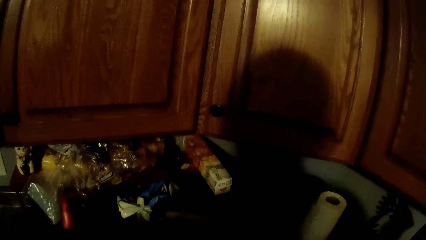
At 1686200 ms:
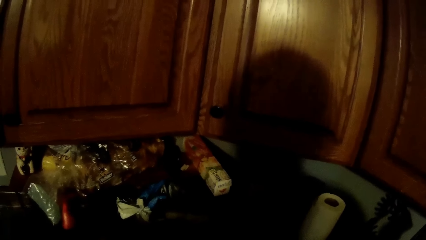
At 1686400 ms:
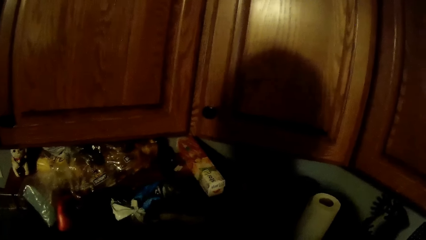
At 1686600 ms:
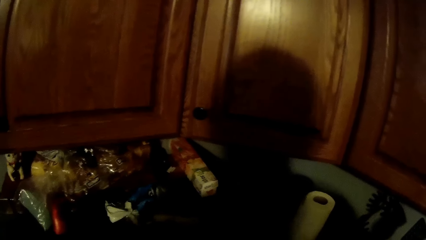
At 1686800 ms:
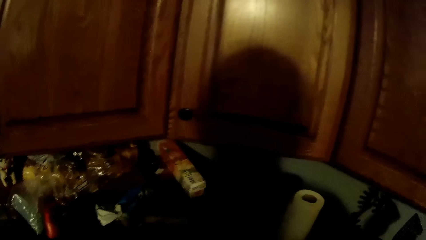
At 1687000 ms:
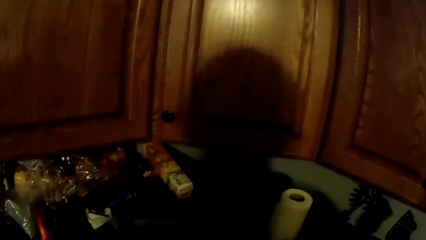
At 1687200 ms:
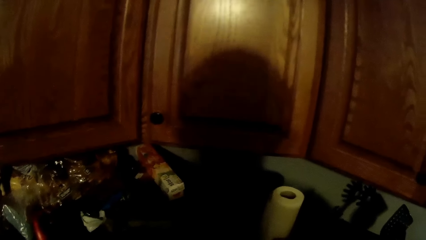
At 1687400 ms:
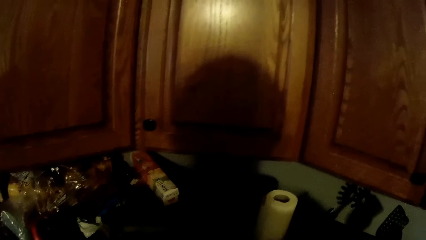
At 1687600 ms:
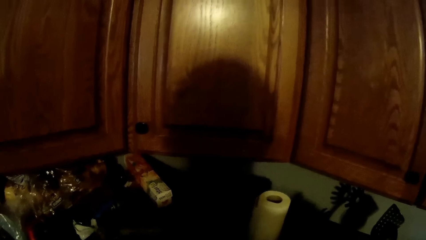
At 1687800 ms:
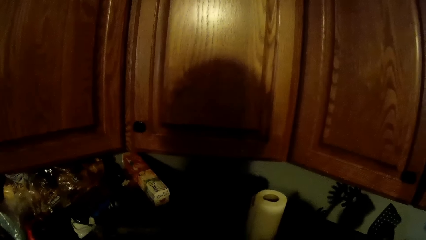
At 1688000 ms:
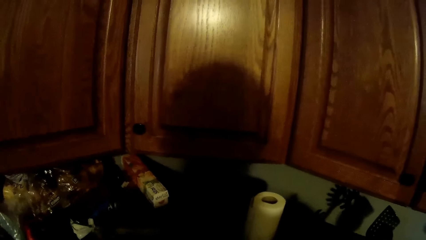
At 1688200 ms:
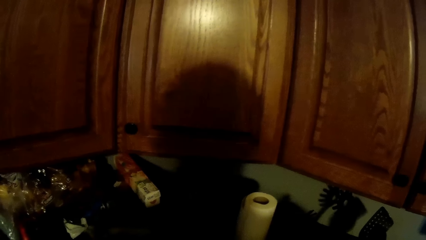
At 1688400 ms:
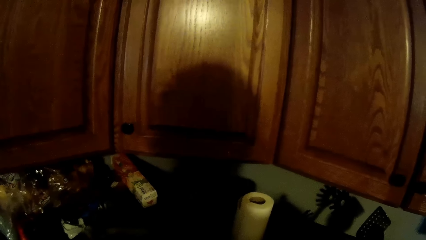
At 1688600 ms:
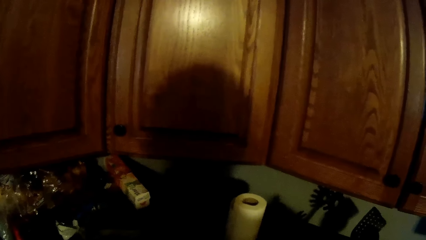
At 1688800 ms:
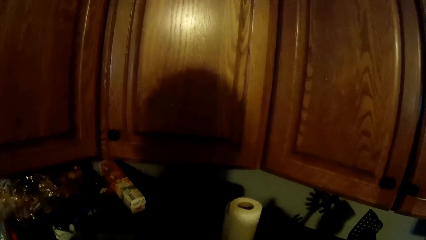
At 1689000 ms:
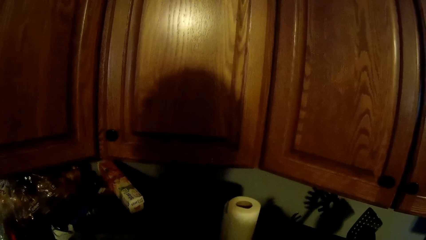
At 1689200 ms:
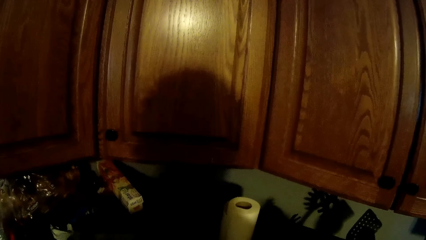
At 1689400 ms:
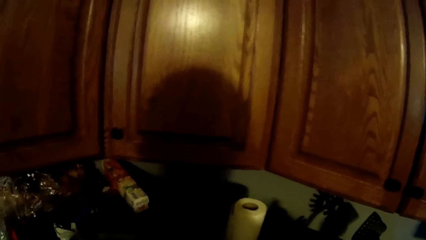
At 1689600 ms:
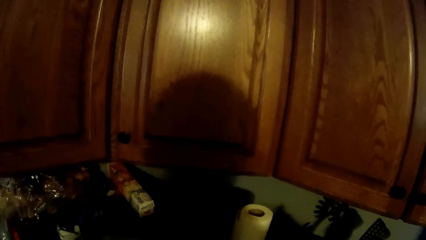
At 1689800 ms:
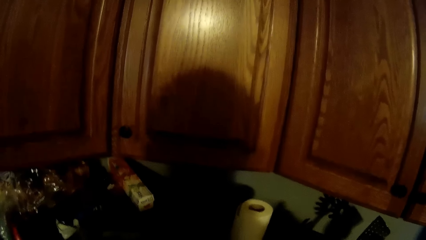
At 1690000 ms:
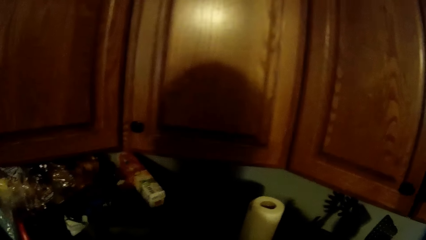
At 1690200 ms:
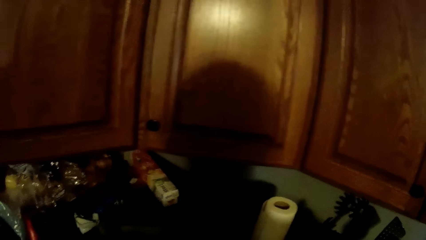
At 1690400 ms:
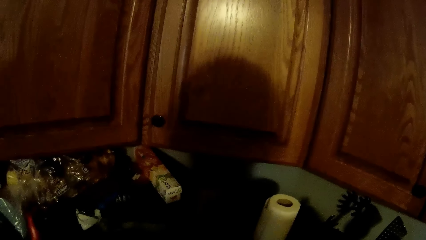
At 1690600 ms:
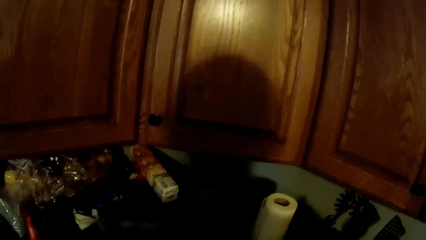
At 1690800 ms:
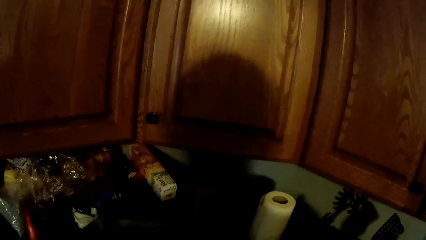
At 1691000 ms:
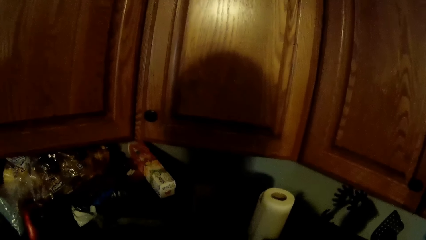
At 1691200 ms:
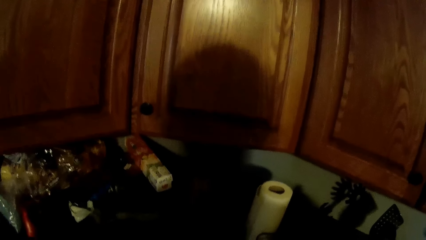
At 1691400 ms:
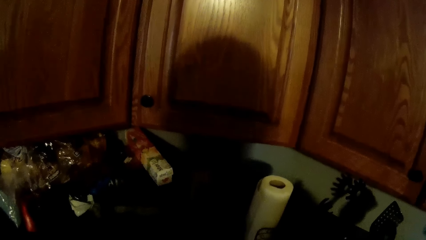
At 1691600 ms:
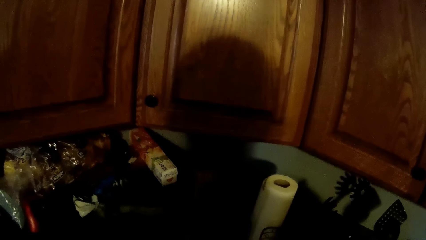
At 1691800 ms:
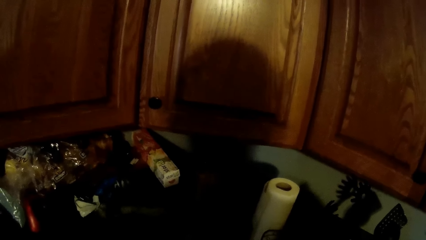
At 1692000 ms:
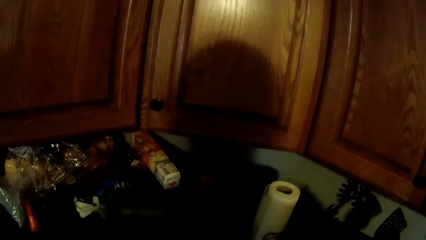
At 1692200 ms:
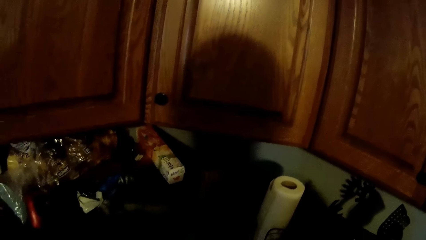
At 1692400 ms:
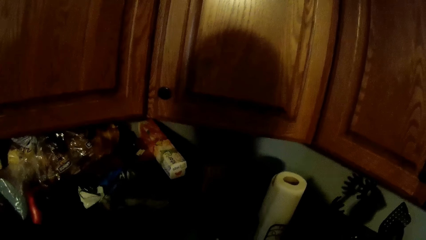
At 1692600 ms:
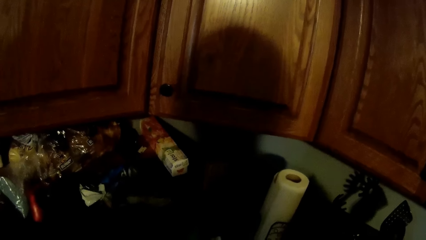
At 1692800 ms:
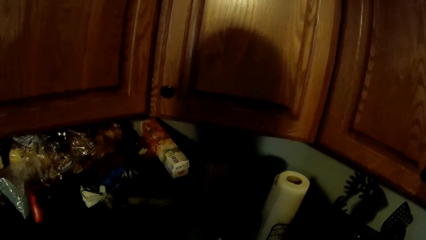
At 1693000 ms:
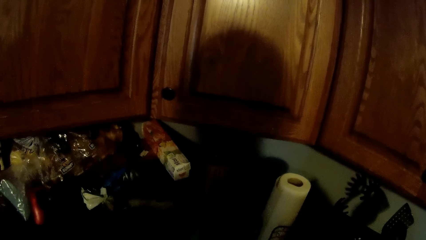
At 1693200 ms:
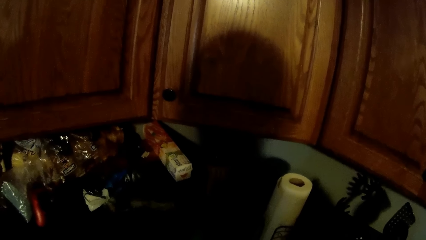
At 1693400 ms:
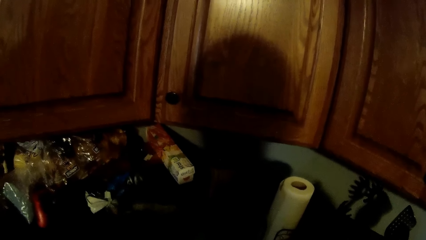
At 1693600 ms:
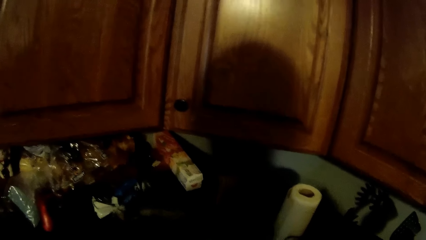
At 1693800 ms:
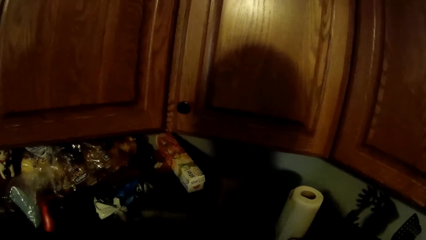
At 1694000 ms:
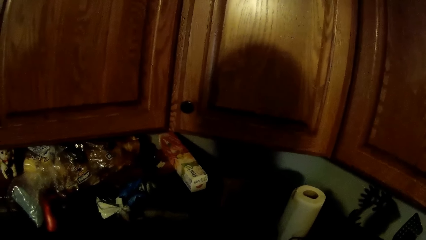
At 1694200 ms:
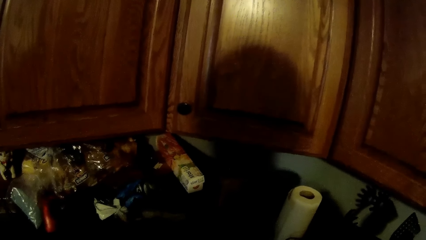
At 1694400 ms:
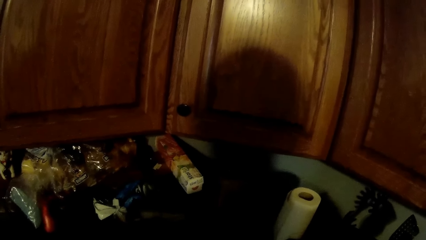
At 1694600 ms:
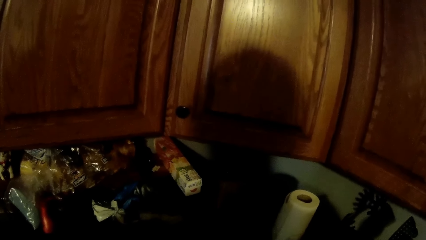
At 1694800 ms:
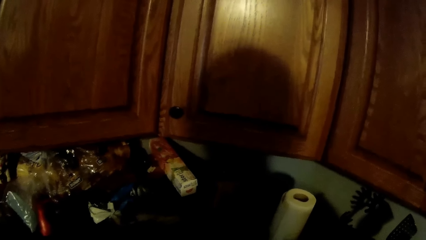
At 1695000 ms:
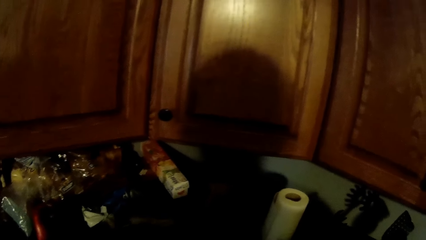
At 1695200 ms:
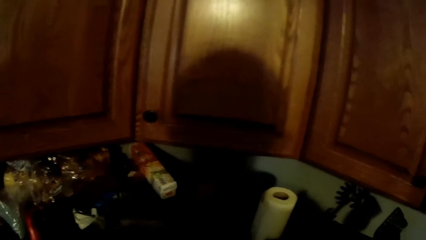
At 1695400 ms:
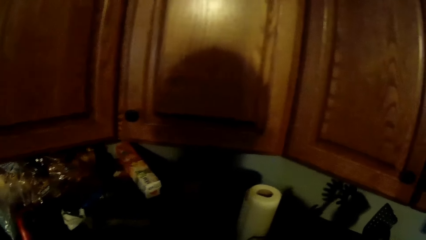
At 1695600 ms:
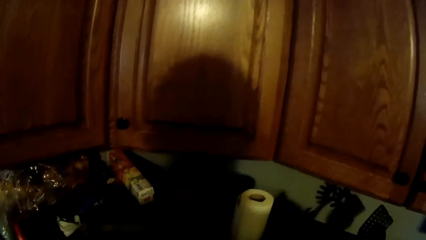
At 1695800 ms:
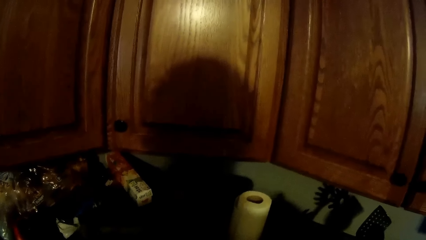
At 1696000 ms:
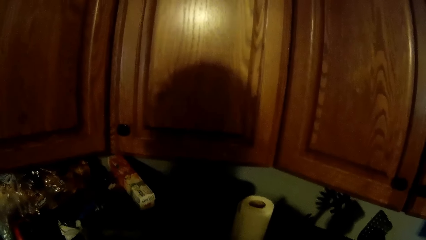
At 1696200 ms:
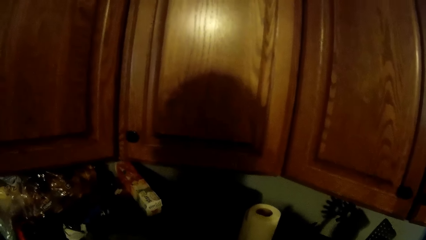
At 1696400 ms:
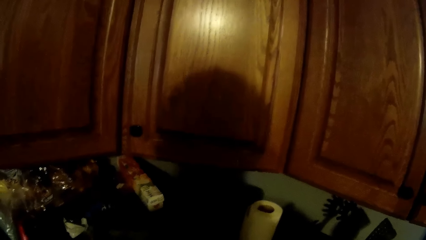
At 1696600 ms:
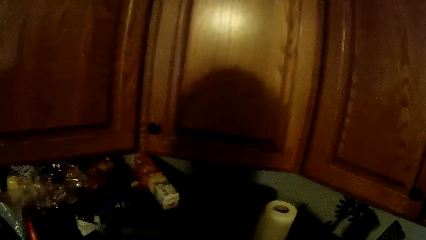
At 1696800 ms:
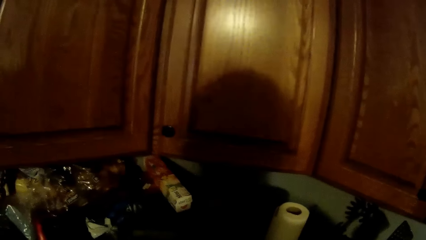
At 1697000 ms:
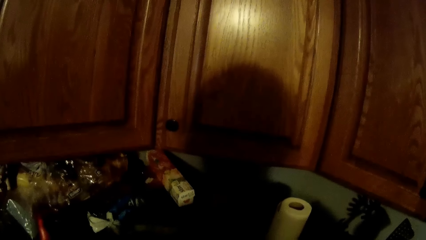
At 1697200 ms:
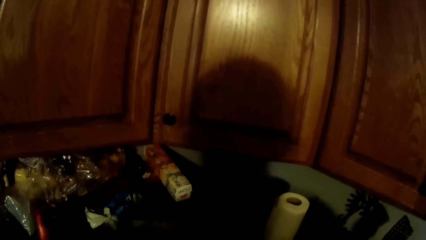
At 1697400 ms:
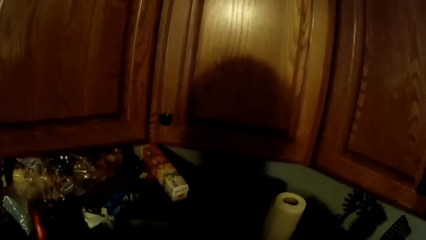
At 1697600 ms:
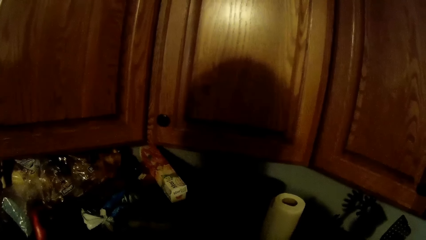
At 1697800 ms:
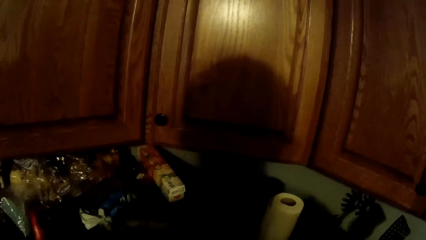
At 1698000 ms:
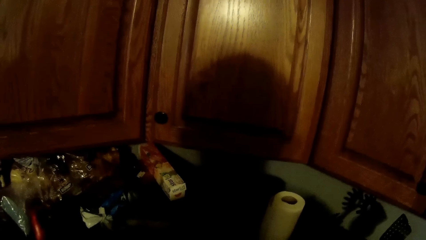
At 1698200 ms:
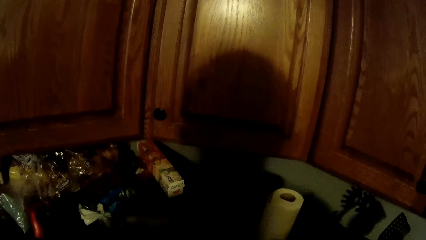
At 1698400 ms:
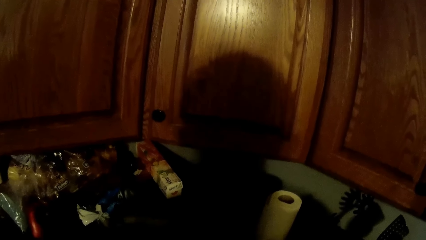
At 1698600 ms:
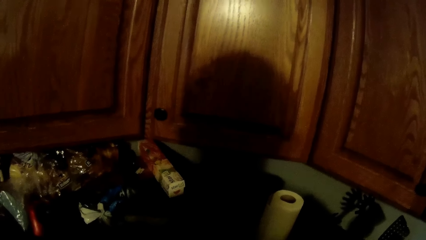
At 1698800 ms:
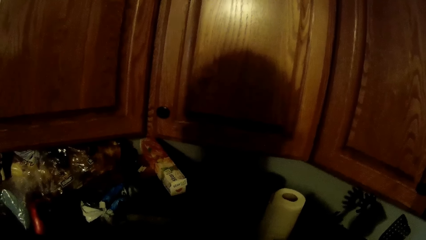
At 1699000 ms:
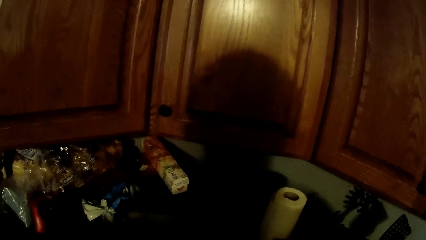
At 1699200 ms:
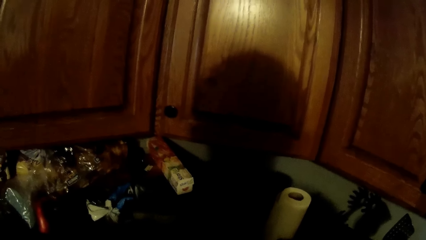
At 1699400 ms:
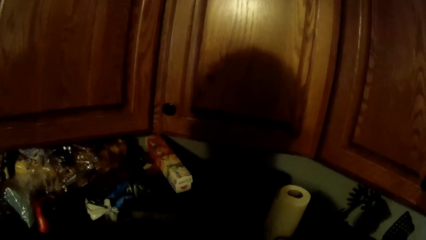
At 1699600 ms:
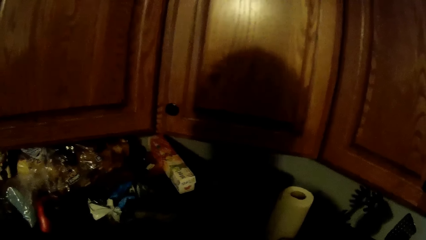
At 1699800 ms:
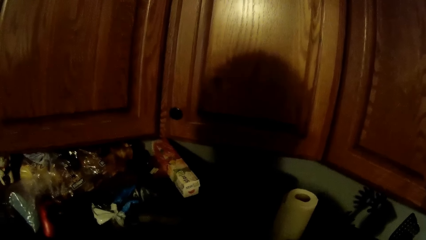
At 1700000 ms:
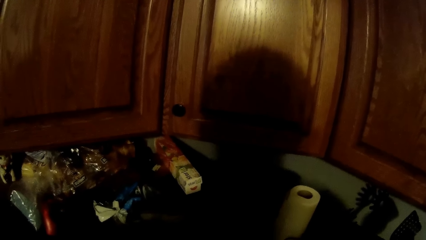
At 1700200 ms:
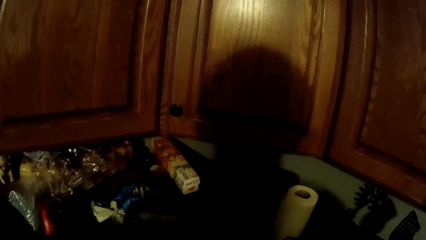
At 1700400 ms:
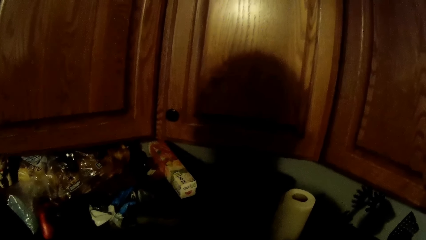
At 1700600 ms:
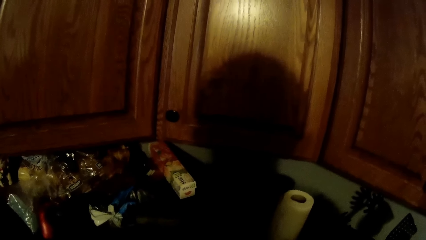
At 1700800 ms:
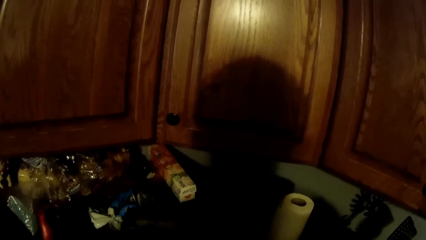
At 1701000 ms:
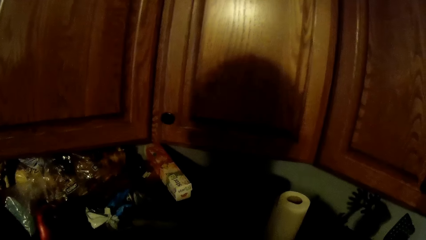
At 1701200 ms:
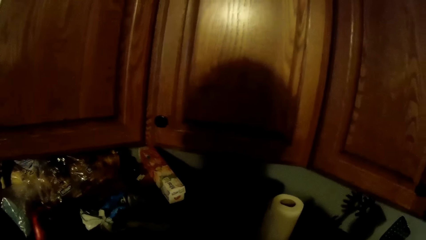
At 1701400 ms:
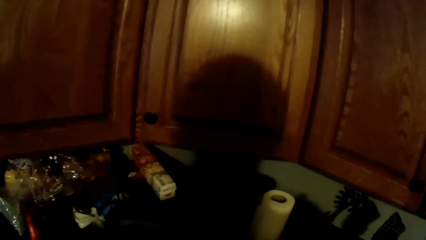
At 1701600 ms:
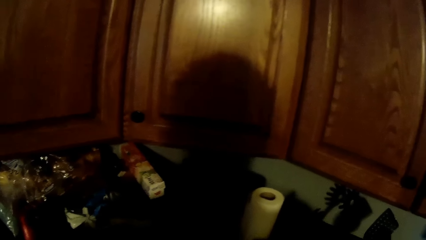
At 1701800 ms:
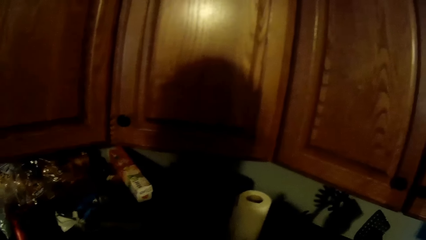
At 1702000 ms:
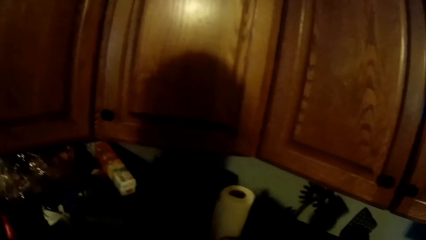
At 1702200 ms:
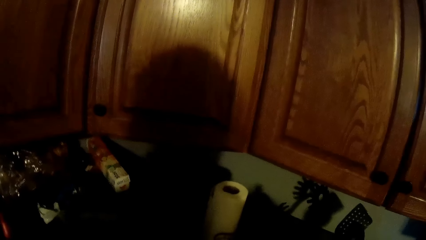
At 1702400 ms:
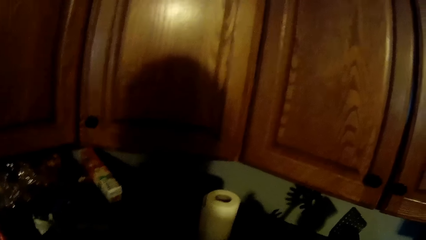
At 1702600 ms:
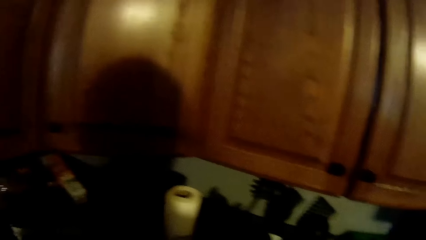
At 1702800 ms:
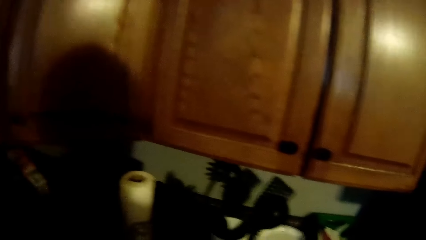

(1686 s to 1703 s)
The camera wearer looks around repeatedly.
